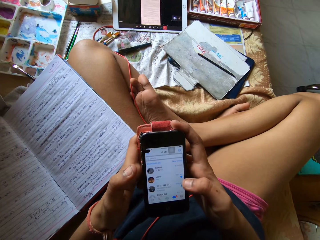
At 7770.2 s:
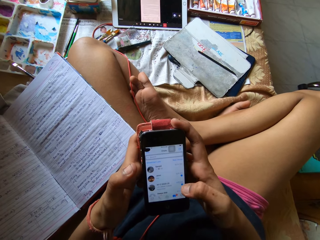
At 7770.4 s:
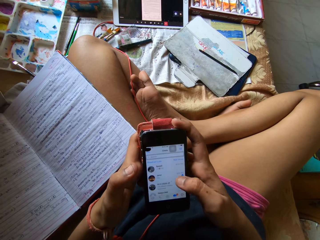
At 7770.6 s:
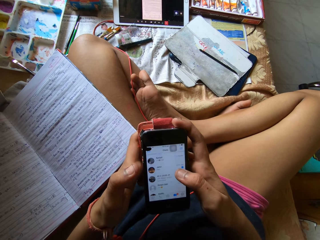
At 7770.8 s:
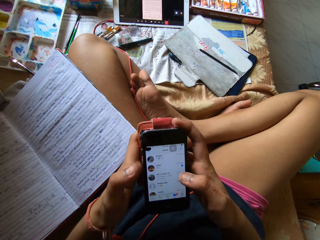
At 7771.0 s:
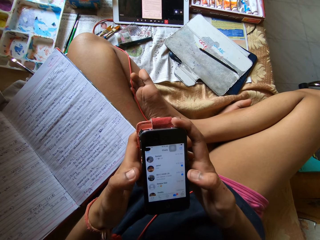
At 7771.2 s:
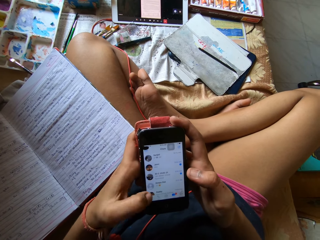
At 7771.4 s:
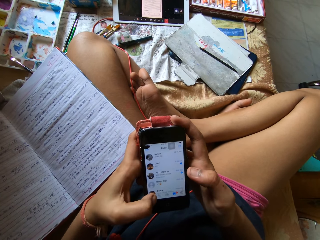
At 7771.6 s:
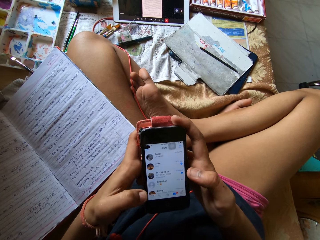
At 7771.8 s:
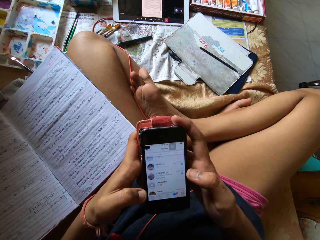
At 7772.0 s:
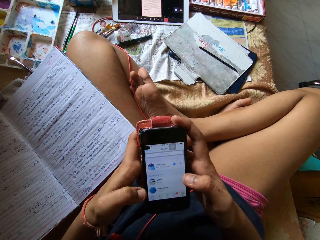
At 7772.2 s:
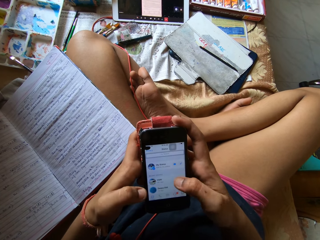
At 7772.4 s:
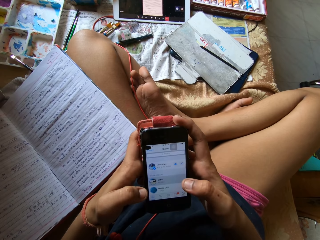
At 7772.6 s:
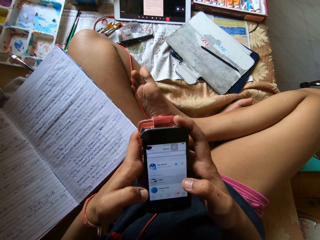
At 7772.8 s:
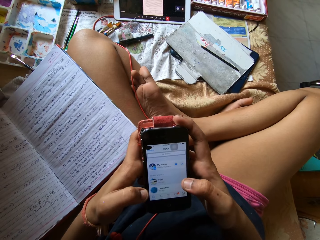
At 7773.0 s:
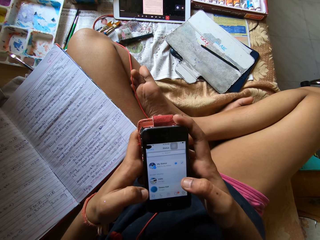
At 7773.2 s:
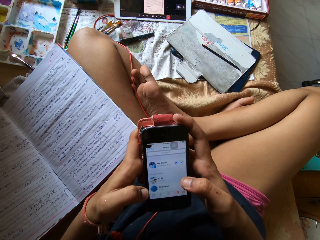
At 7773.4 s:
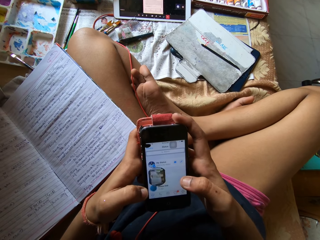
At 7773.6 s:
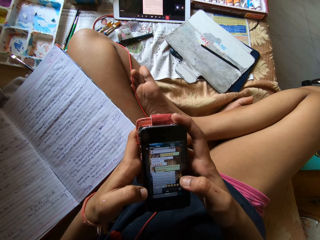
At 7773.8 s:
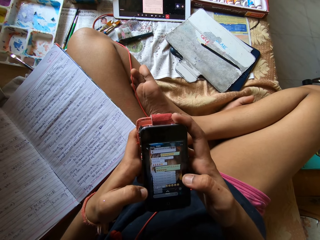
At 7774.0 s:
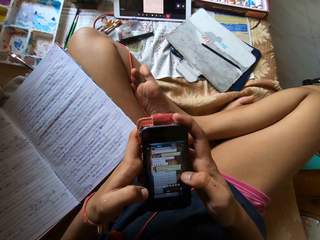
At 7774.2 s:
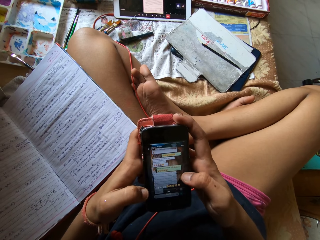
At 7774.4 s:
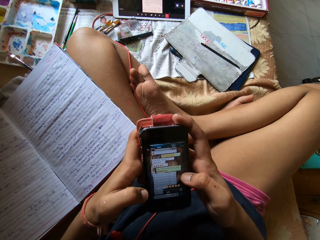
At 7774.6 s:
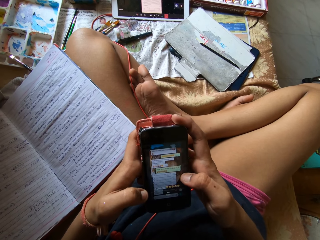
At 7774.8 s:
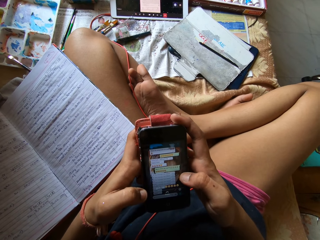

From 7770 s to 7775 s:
The camera wearer scrolls the phone.

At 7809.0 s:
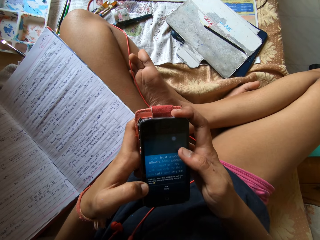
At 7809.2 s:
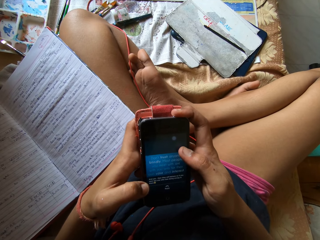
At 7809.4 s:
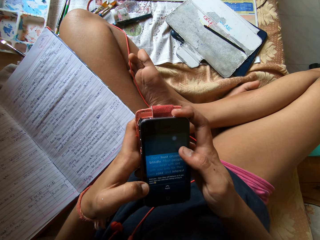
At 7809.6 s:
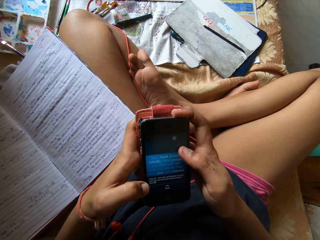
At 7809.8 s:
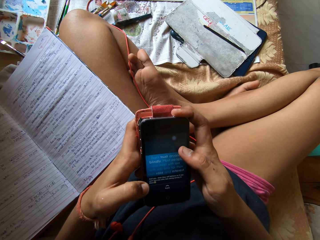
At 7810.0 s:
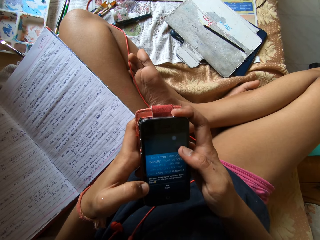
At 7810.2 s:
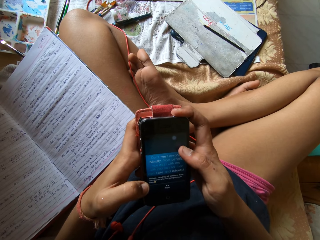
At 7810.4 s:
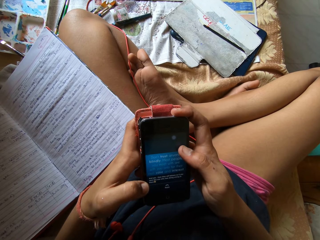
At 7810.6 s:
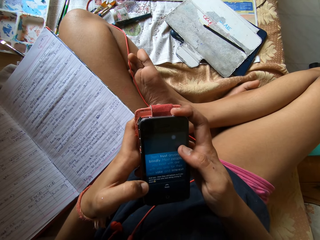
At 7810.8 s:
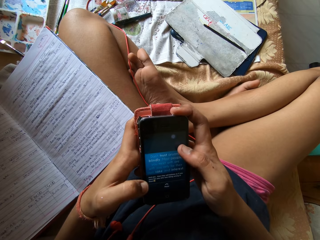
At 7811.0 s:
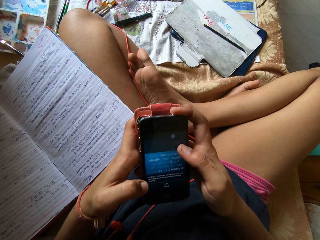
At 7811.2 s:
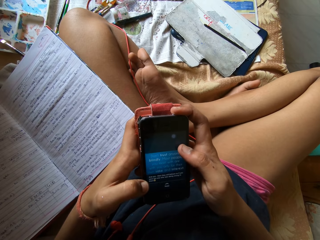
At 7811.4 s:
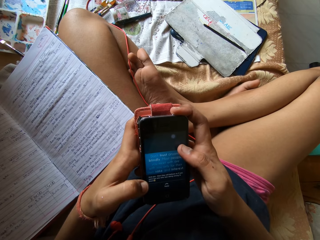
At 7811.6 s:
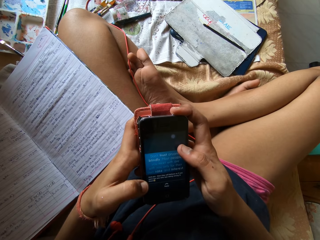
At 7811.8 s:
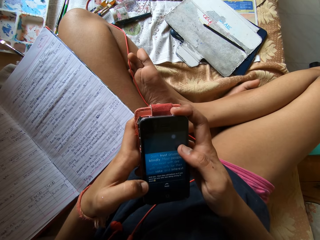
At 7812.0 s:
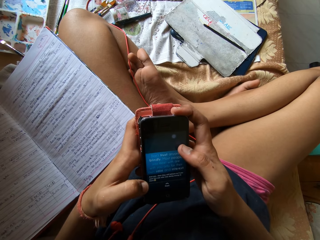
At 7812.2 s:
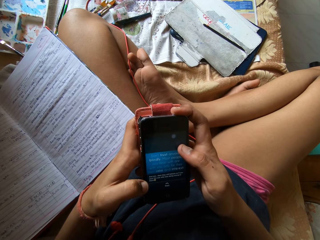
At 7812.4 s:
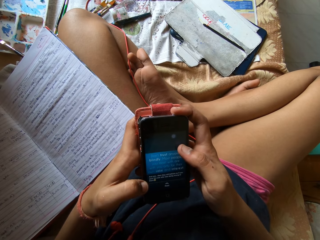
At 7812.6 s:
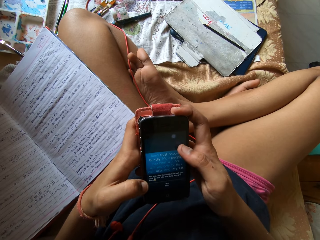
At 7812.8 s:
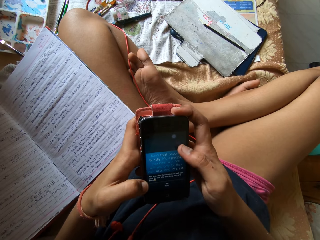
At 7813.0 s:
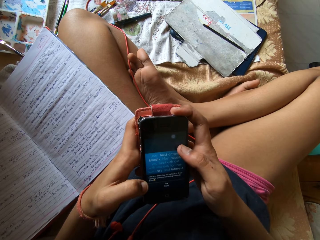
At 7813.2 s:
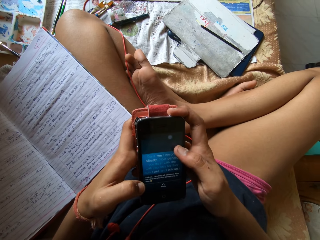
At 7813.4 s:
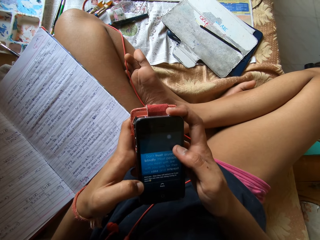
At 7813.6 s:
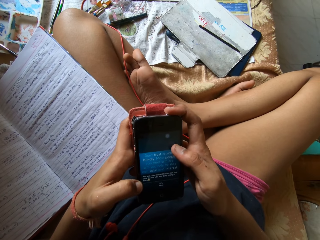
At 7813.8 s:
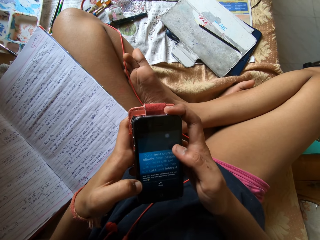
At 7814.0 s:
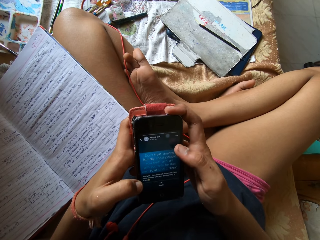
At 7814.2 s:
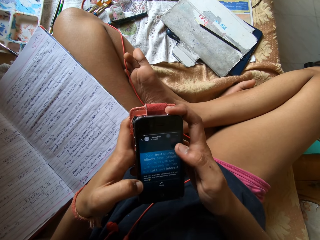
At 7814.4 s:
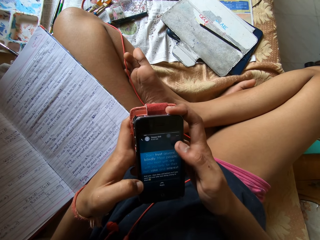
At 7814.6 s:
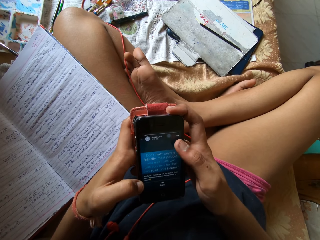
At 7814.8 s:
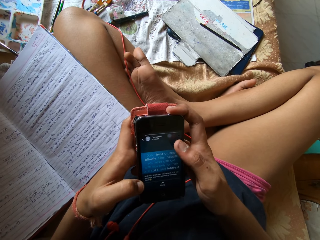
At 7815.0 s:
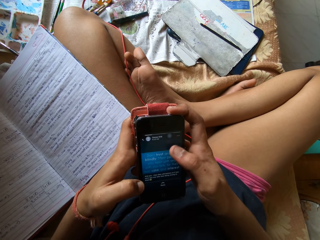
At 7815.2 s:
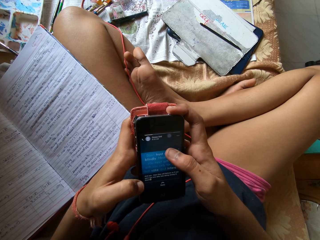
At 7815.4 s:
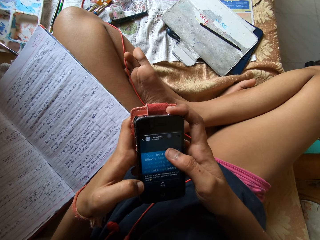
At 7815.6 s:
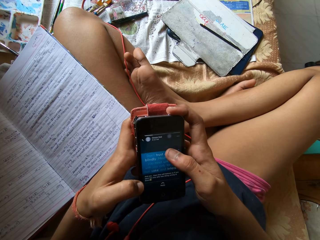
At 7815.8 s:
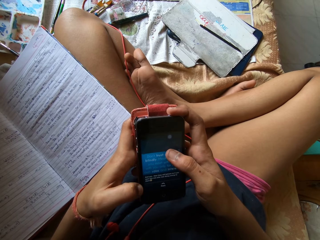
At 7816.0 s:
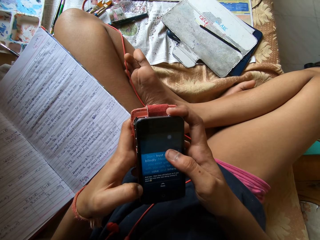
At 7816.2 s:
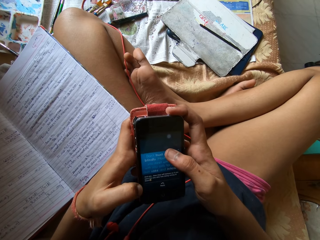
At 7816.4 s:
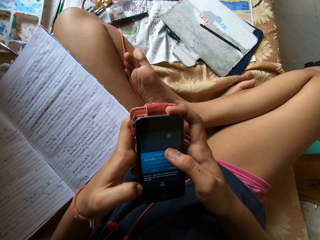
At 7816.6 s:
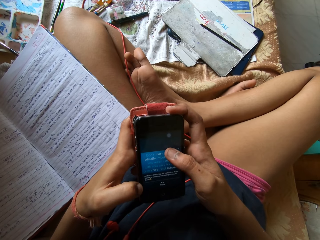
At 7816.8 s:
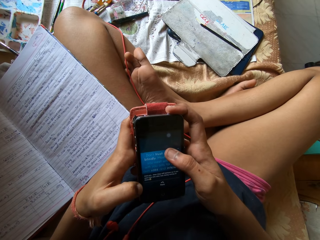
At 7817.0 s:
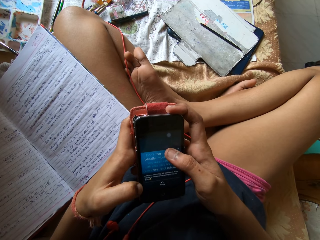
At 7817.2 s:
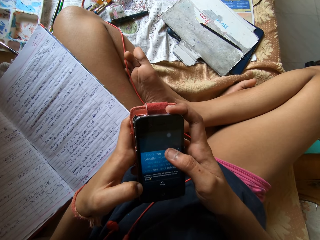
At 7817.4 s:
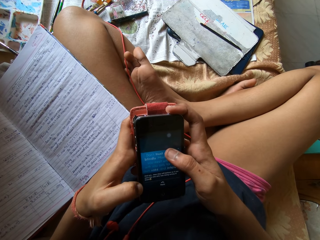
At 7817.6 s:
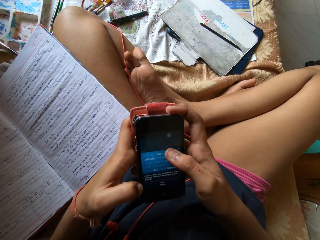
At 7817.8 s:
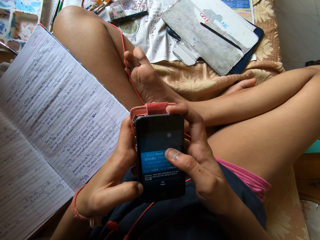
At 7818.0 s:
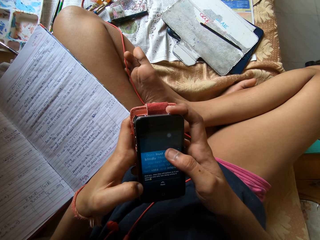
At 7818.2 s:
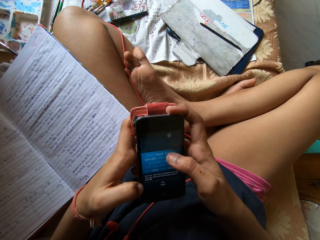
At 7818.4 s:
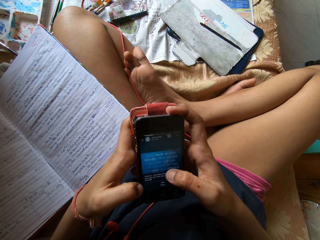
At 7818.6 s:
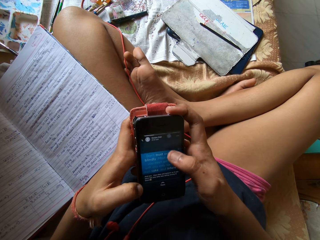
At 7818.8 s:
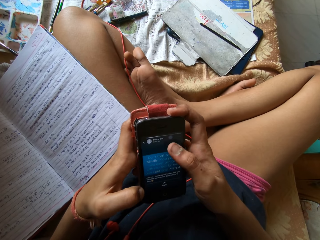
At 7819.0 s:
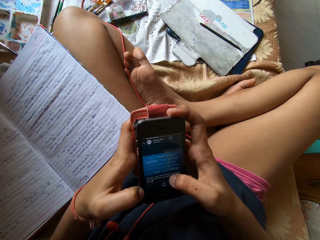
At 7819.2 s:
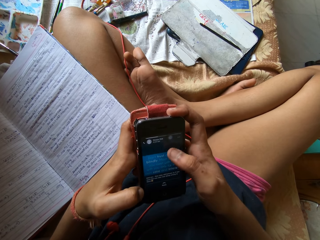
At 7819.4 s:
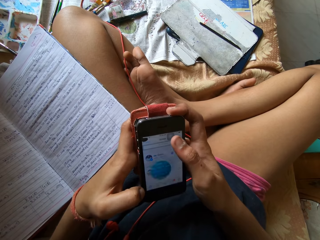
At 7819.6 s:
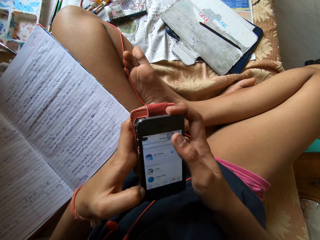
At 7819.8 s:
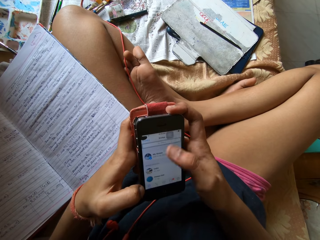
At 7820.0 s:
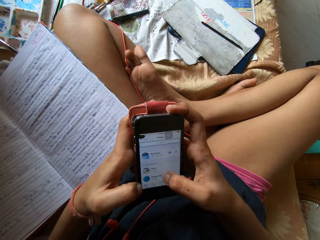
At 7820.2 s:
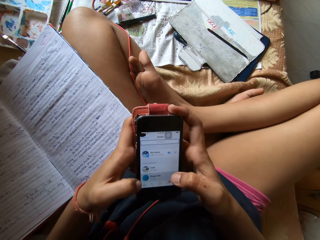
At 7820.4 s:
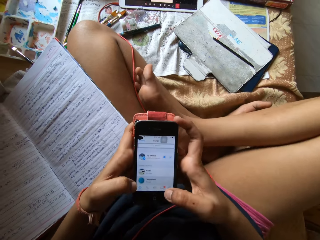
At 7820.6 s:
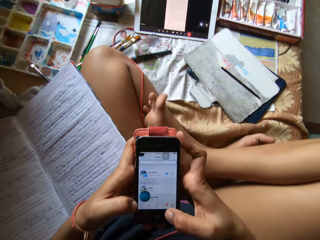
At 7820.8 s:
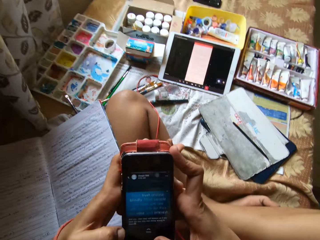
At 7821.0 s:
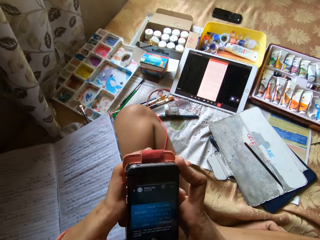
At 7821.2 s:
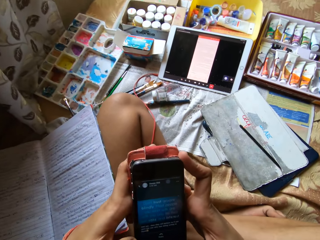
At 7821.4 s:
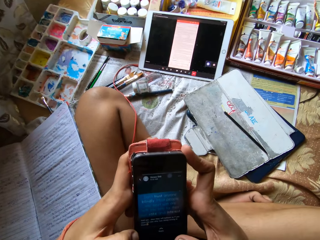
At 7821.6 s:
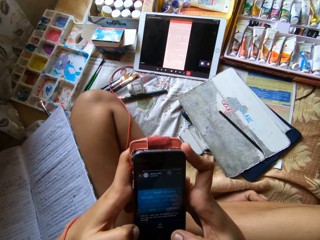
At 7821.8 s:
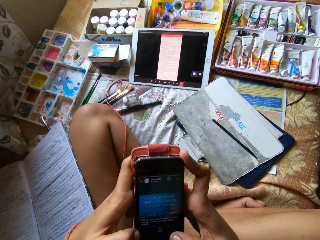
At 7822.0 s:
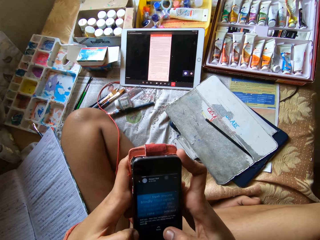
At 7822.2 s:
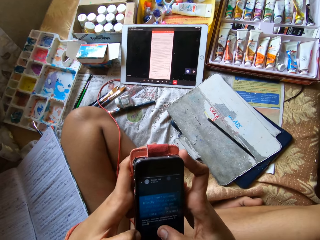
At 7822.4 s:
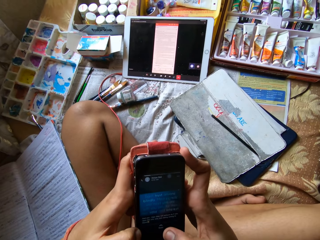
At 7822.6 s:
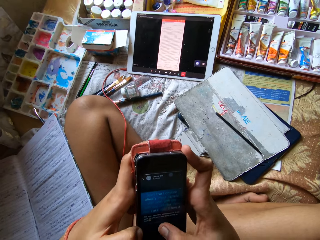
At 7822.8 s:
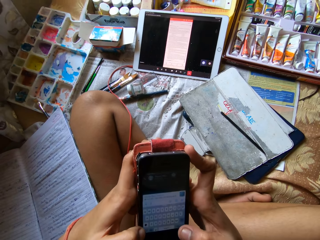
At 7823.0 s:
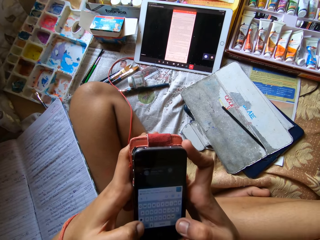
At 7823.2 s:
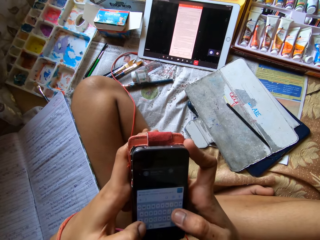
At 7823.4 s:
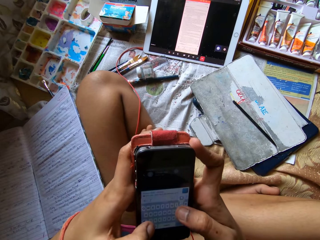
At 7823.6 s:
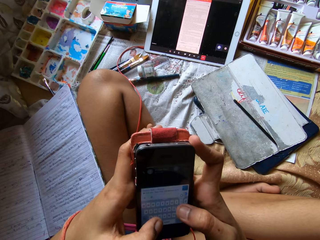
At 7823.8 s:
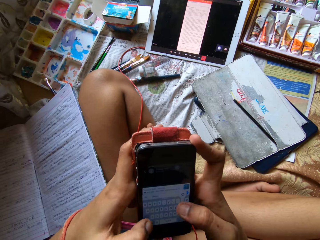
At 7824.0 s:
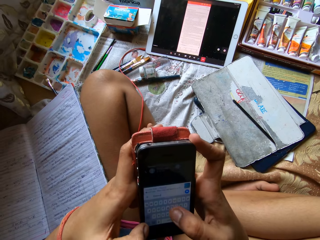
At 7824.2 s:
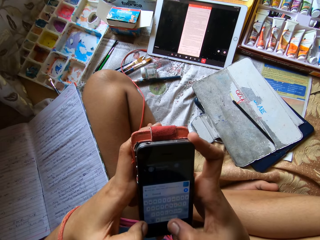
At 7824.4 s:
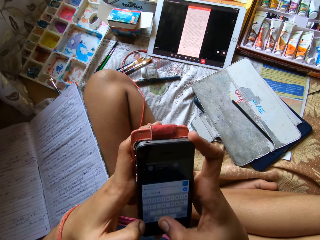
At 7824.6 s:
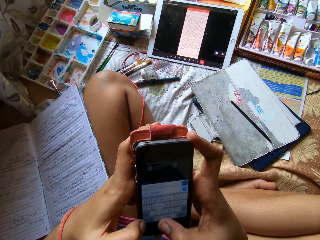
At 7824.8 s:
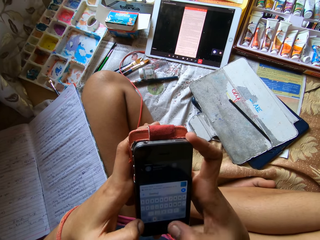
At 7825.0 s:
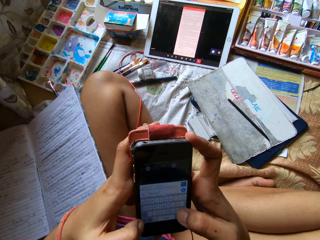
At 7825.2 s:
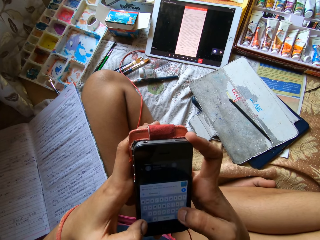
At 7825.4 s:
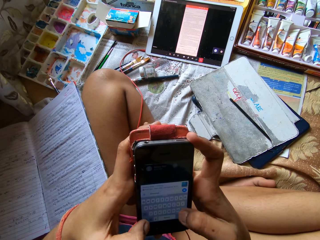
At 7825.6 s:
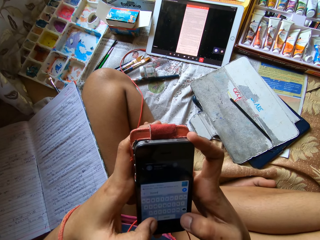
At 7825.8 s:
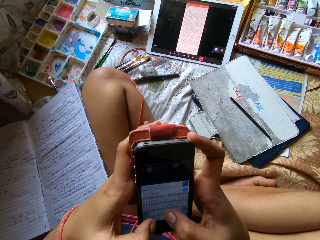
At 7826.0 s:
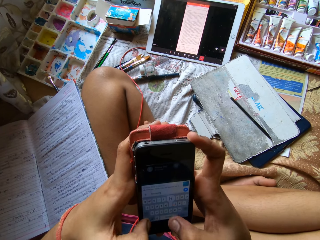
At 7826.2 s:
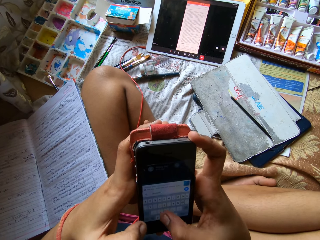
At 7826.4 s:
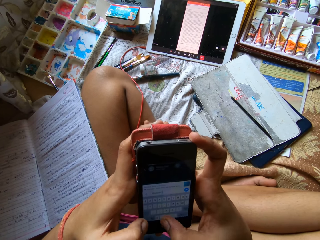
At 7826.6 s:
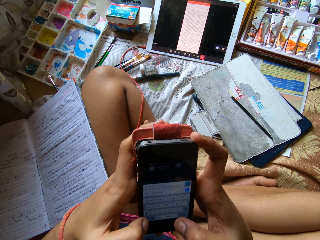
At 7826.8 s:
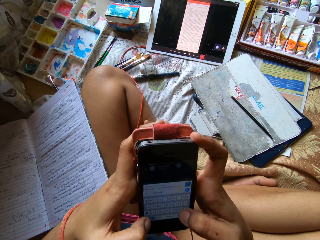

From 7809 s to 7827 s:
The camera wearer watches on the phone. They scroll the phone.
